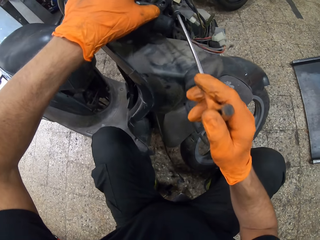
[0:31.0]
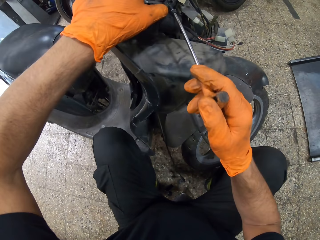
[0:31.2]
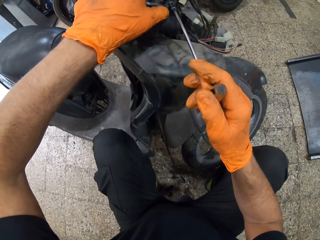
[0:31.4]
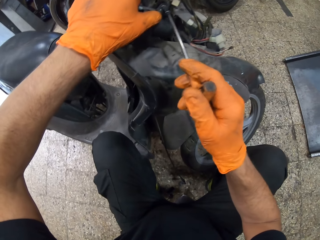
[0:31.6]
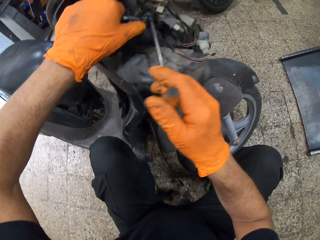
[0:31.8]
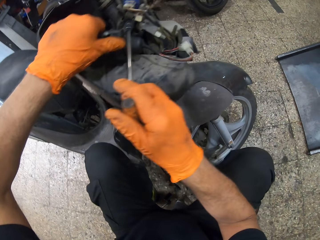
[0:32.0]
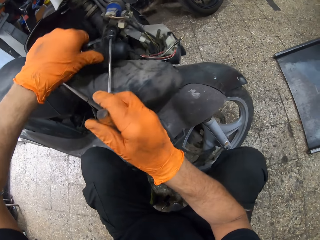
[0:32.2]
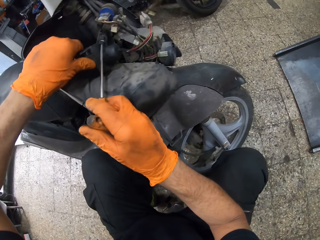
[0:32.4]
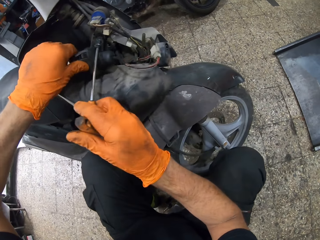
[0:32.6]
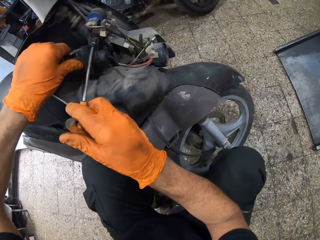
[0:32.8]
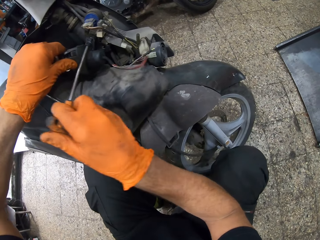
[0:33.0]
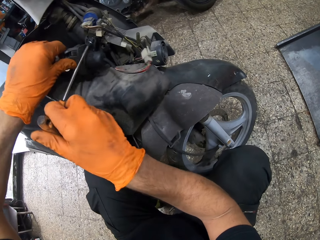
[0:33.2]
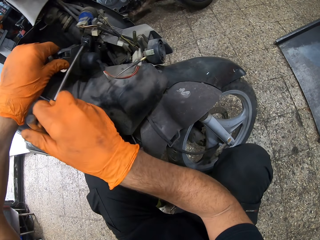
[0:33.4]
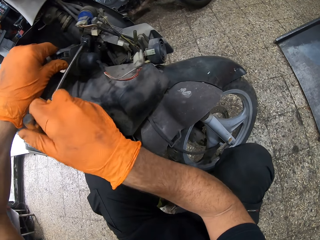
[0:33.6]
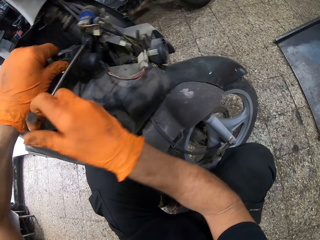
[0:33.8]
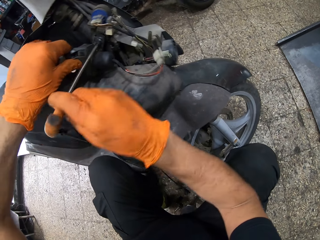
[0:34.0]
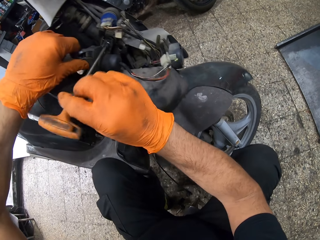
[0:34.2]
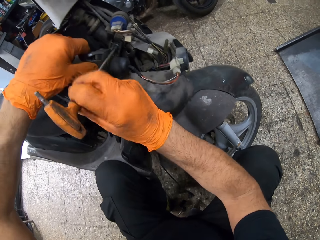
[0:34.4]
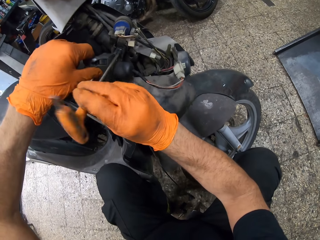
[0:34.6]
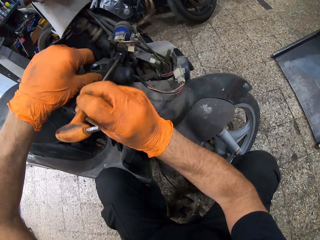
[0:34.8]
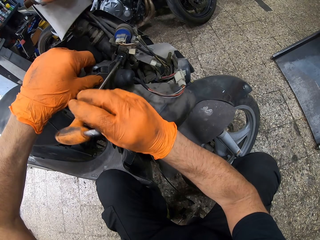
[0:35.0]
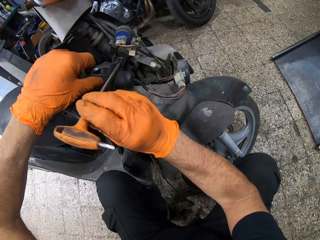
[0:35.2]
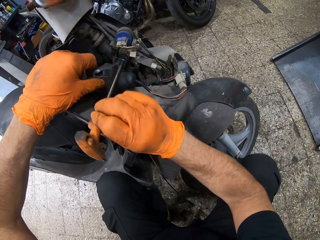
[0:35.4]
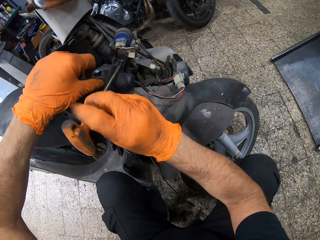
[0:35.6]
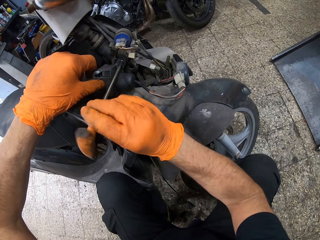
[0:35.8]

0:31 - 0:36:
The camera wearer puts the bolt in the motorcycle's ignition with the bolt screwdriver. They tighten the bolt with the bolt screwdriver.

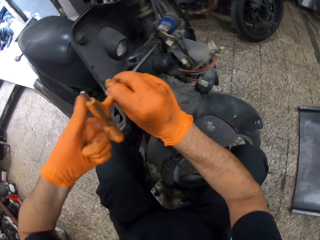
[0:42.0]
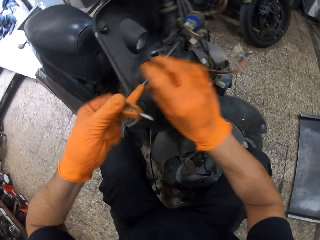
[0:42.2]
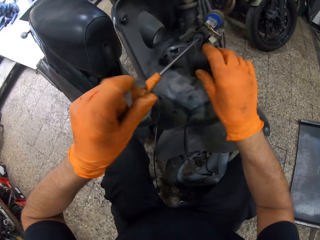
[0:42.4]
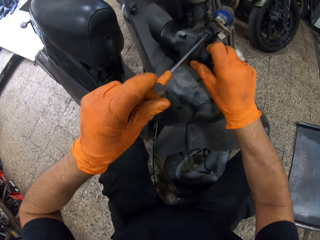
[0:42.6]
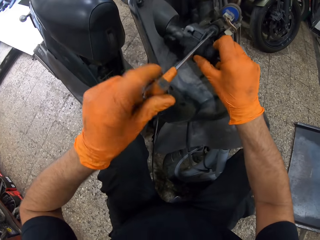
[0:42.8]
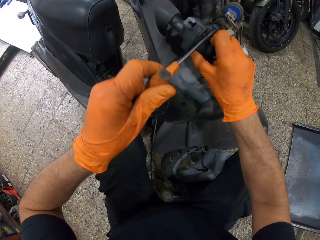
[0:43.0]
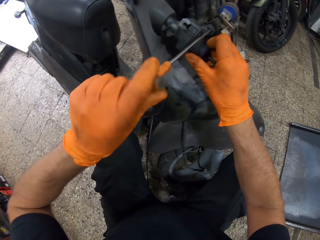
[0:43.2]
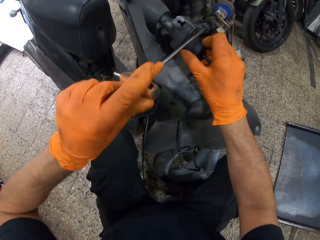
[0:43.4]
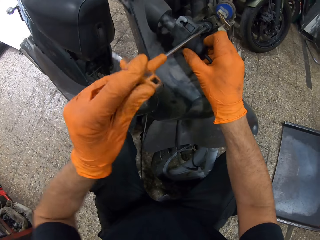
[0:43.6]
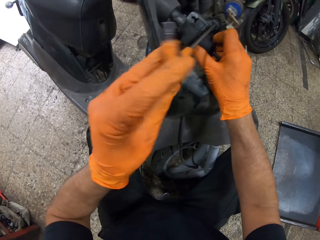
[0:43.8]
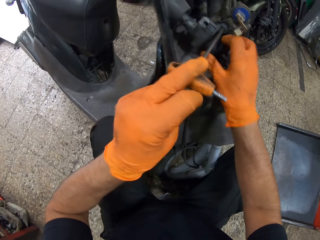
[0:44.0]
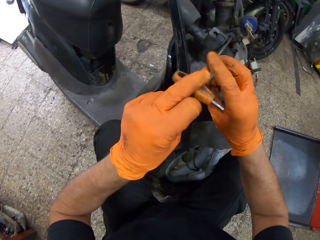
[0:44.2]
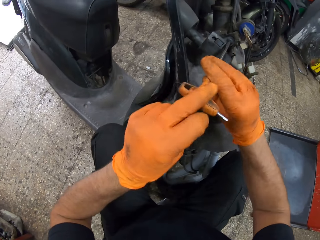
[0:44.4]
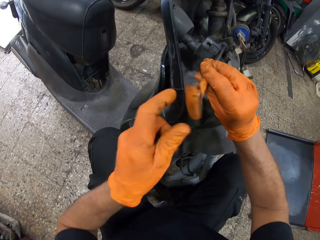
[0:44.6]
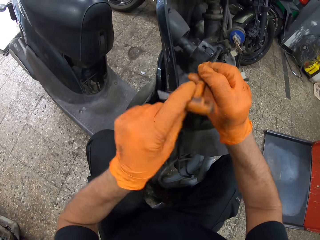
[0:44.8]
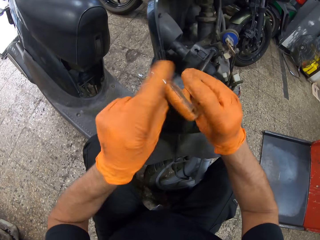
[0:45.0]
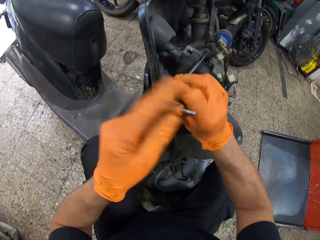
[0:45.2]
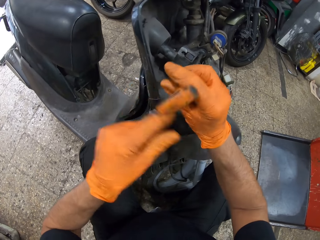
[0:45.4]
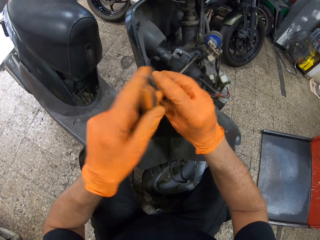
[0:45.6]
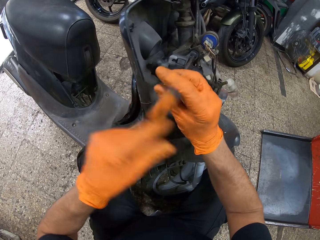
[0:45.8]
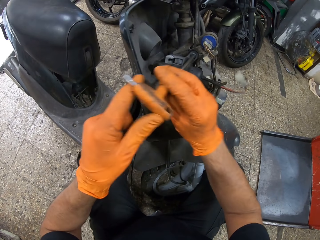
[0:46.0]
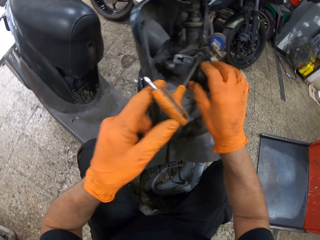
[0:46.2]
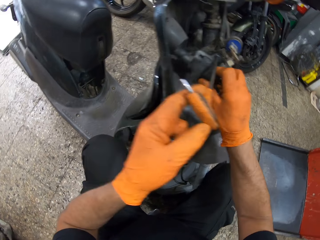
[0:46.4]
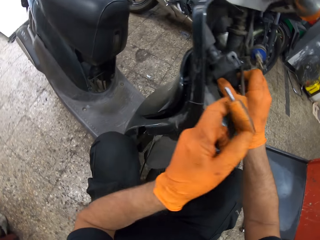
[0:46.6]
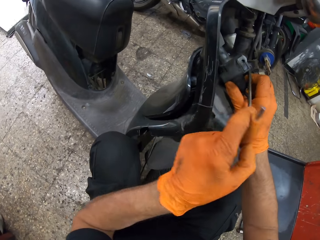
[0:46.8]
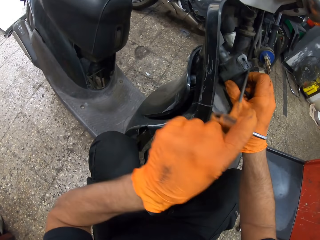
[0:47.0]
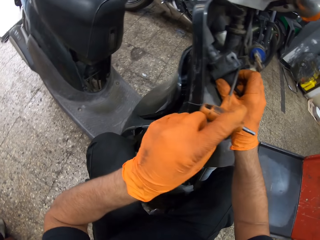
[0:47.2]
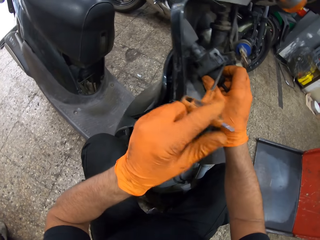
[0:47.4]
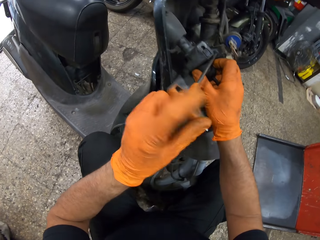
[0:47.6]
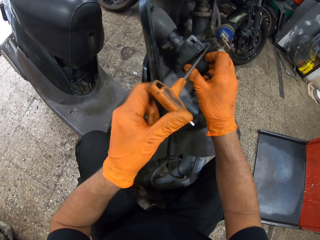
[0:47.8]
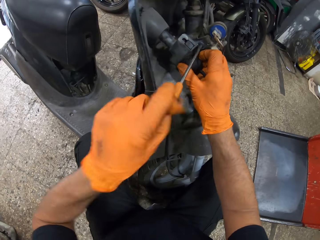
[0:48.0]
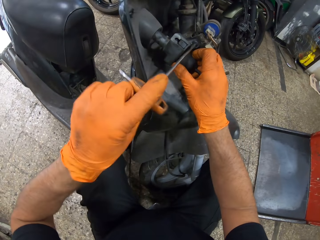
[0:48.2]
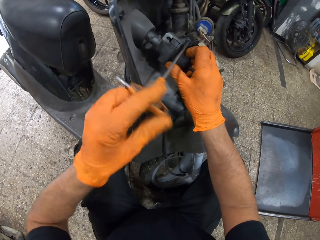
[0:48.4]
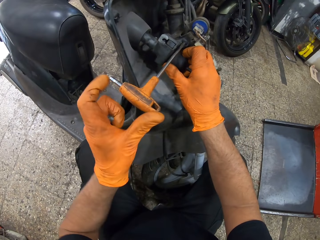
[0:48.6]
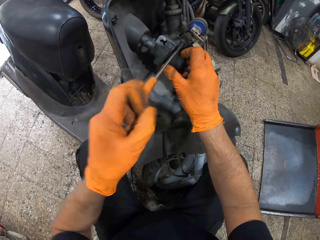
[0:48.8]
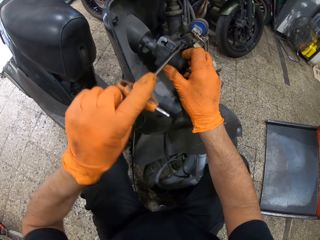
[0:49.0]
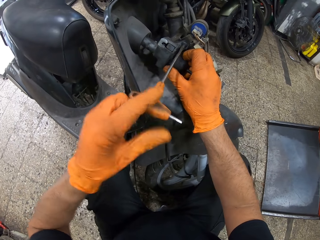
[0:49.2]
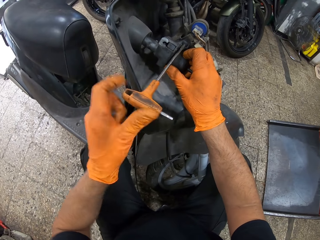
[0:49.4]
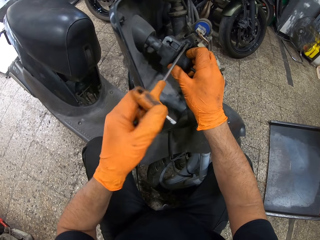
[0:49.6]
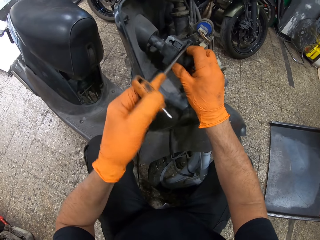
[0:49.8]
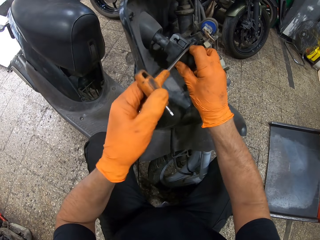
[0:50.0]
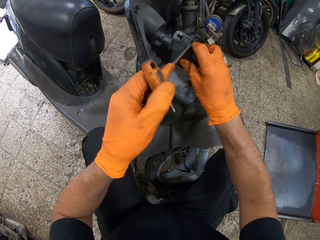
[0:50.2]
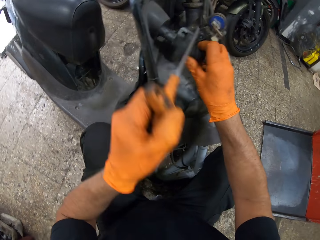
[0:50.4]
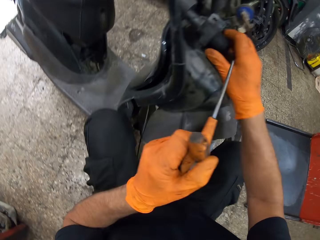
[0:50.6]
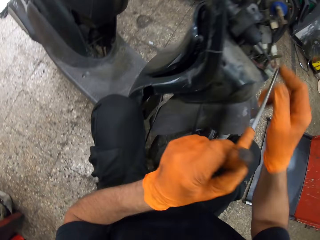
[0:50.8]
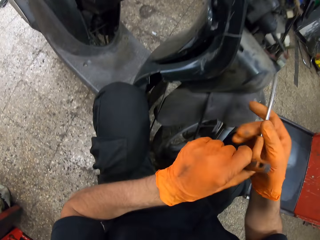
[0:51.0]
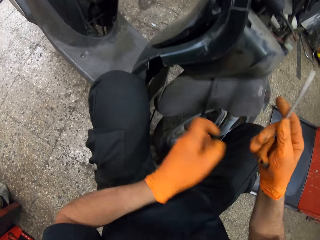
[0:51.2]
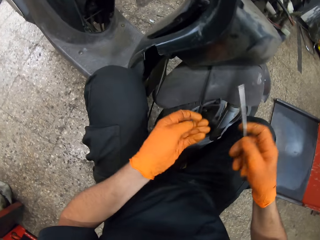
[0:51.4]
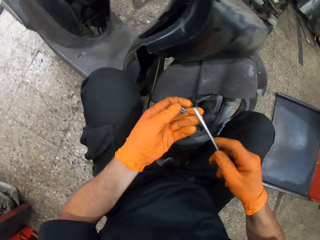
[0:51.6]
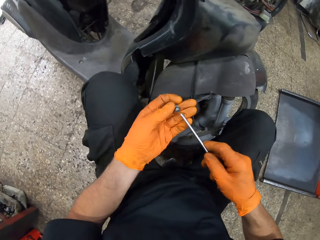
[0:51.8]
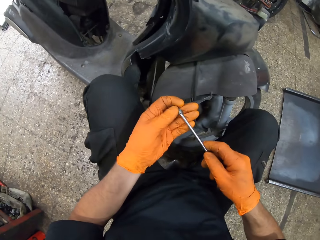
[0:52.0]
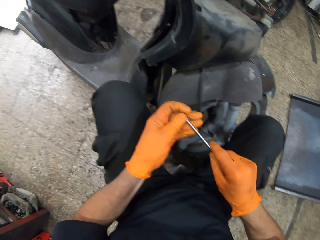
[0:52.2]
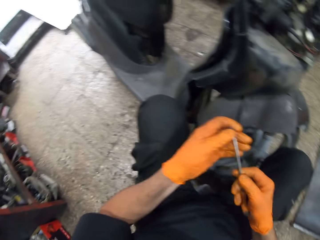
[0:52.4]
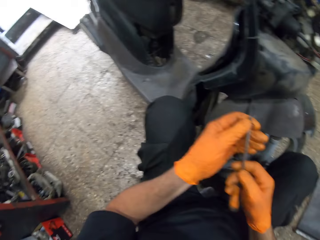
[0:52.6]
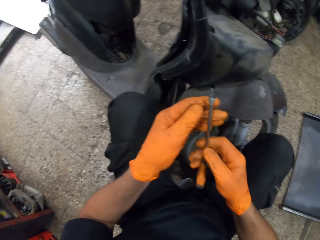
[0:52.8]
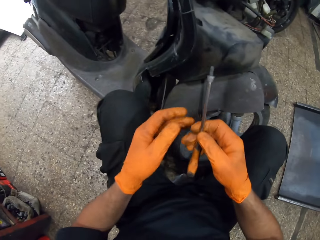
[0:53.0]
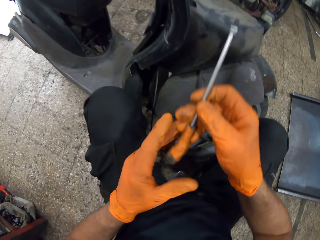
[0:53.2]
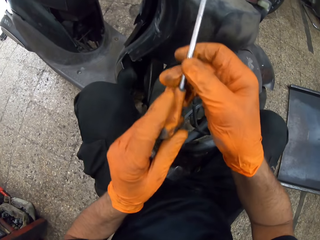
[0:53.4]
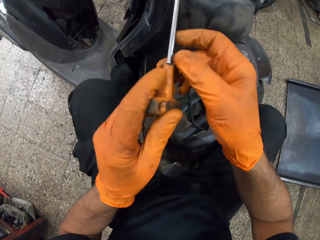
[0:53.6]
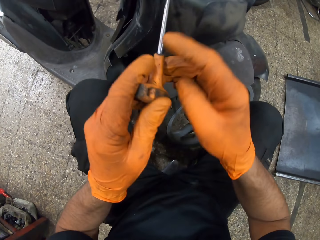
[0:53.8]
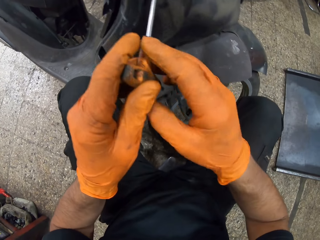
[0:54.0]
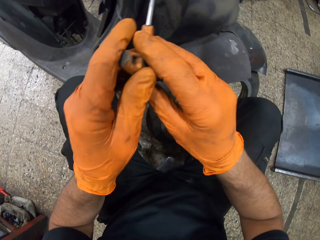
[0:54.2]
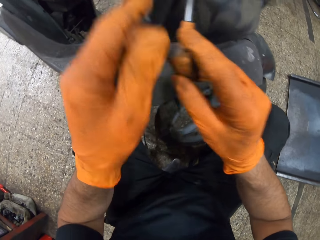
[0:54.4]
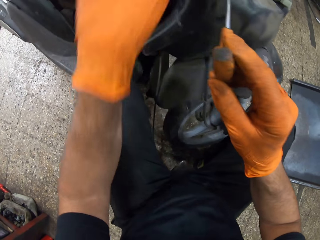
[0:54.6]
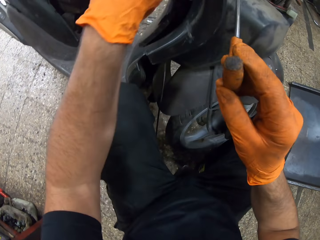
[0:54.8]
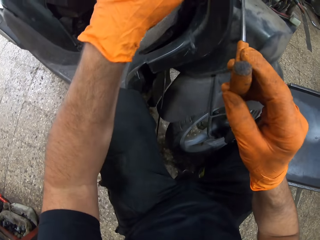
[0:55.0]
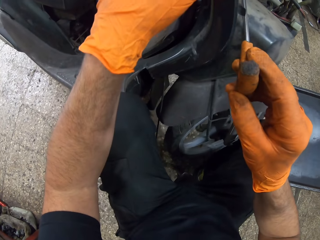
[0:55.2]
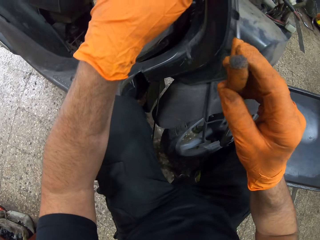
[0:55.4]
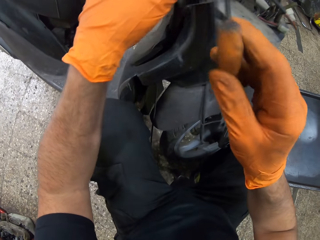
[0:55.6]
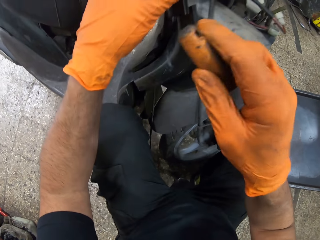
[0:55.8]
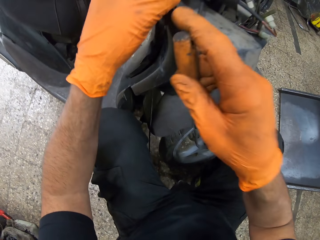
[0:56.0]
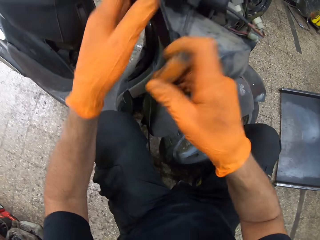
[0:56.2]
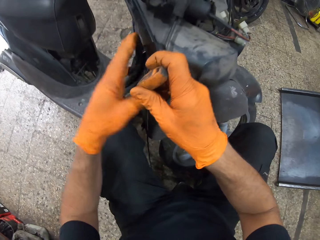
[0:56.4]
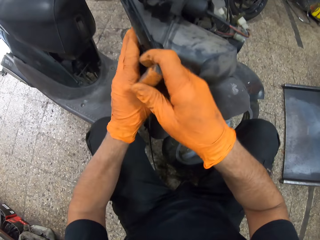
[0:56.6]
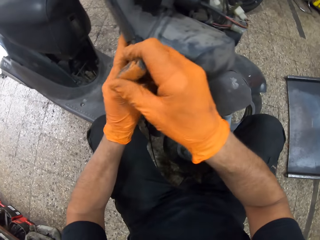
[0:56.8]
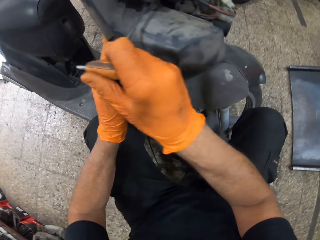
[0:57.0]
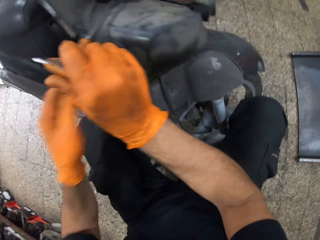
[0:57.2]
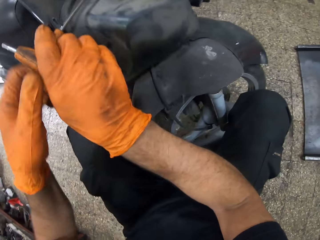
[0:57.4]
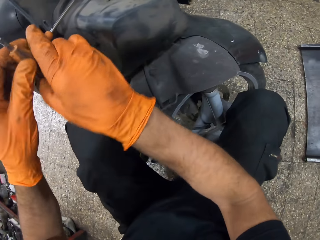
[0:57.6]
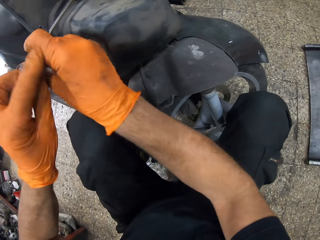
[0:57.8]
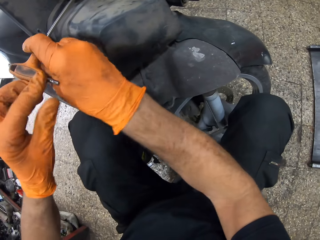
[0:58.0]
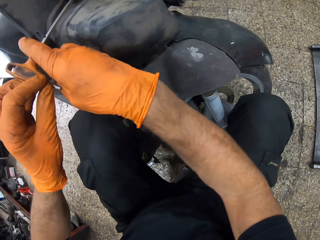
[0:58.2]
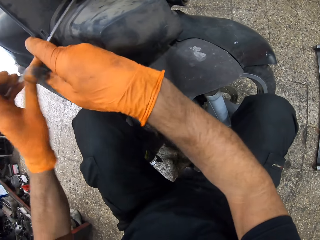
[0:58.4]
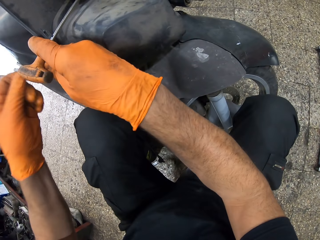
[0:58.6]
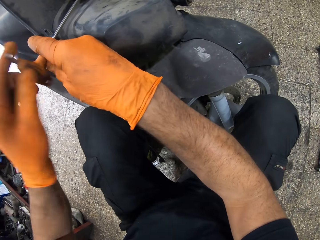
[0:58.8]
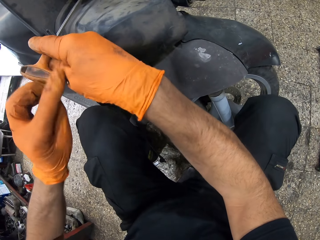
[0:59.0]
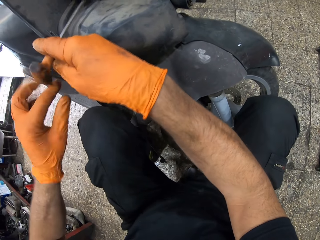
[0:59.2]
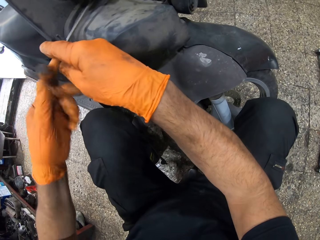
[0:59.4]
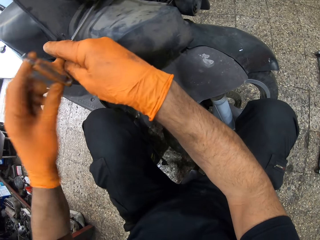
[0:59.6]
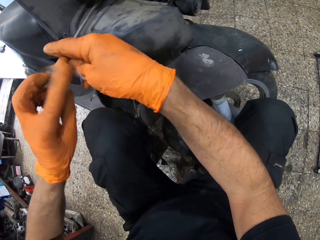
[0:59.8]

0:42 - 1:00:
The camera wearer adjusts the motorcycle's ignition. He holds the bolt screwdriver with his right hand. He adjusts the motorcycle's ignition. He passes the bolt screwdriver to his right hand. He attaches the bolt to the bolt screwdriver. He puts the bolt in the motorcycle's ignition with the bolt screwdriver. He tightens the bolt with the bolt screwdriver.
